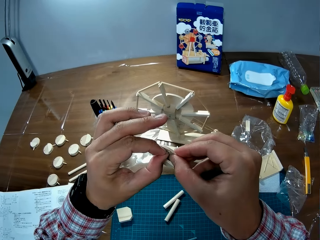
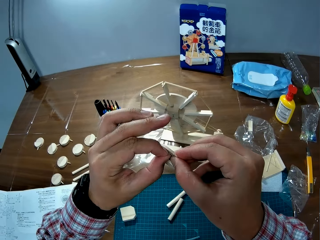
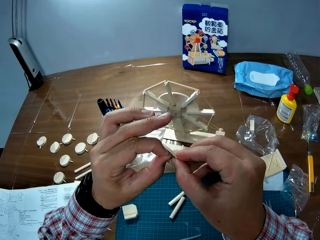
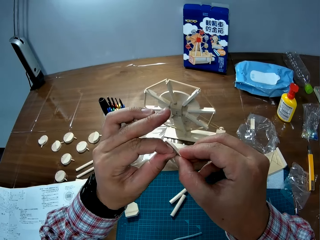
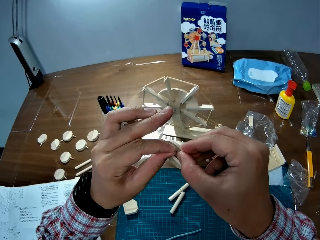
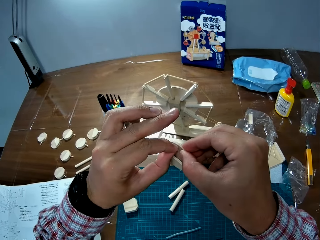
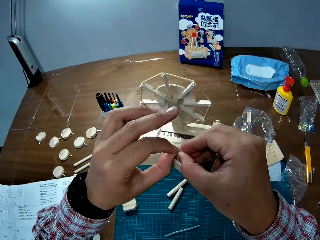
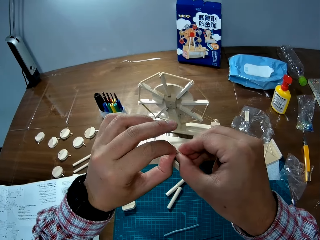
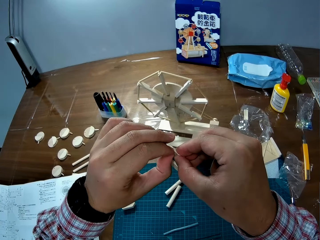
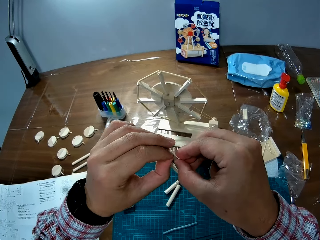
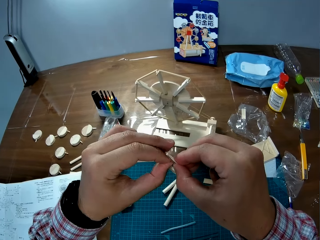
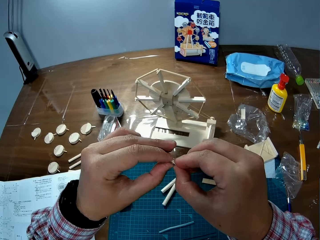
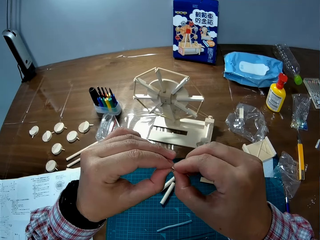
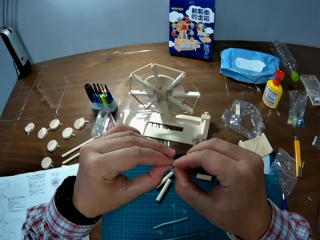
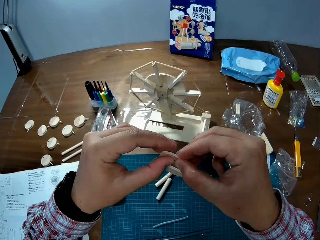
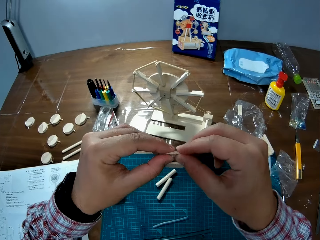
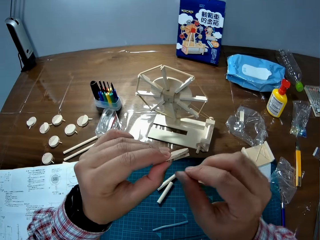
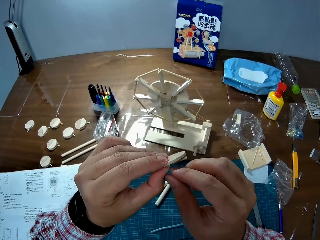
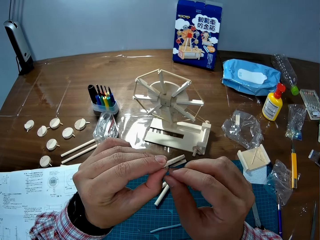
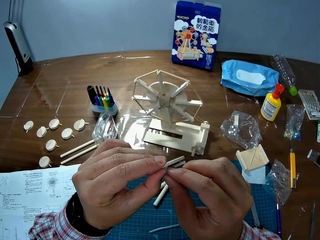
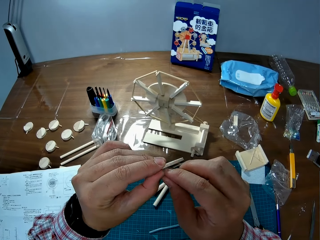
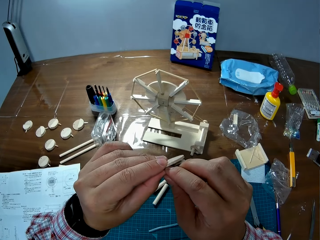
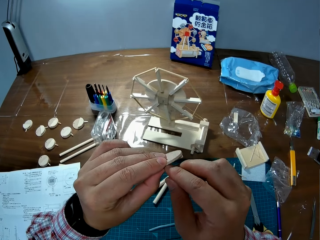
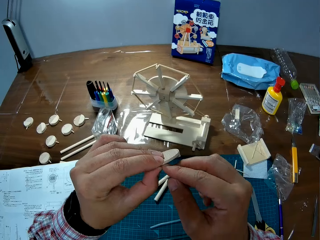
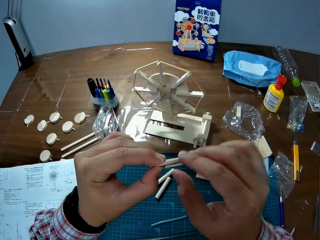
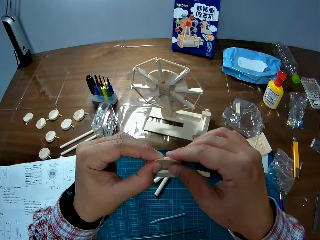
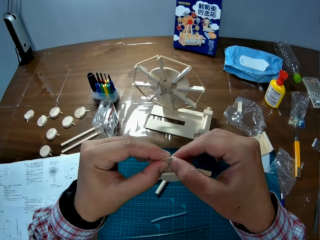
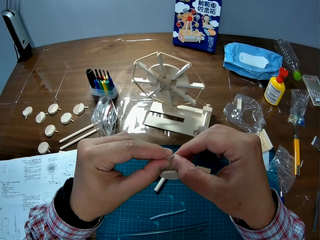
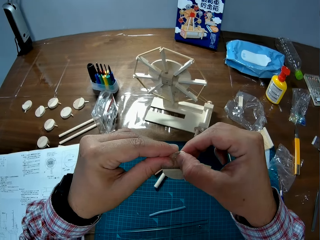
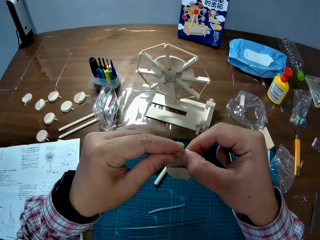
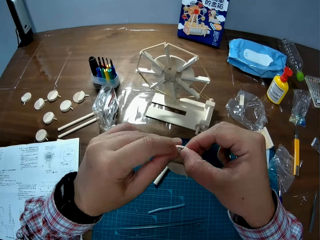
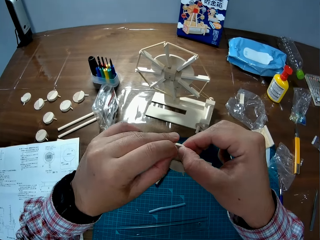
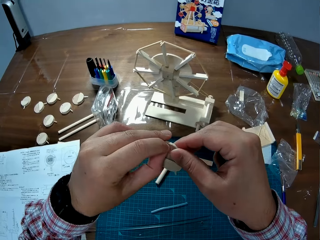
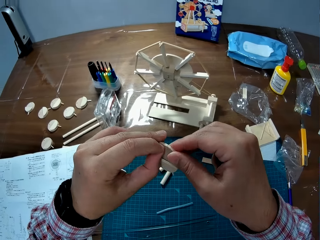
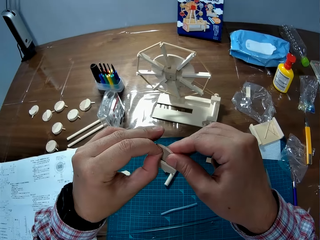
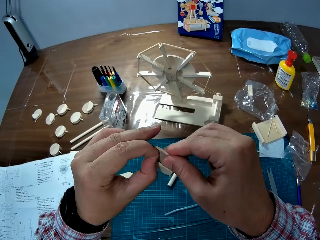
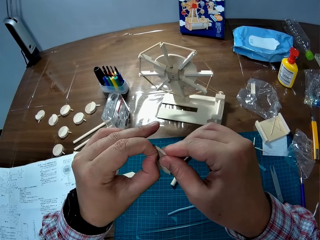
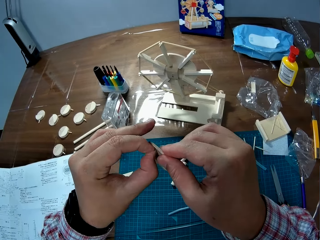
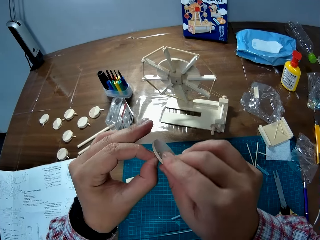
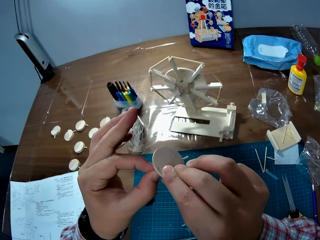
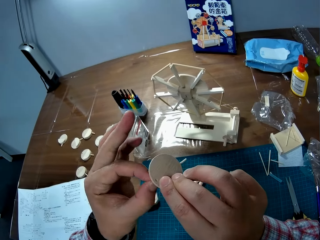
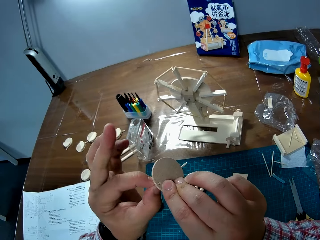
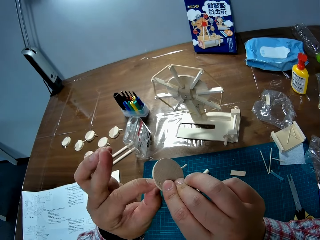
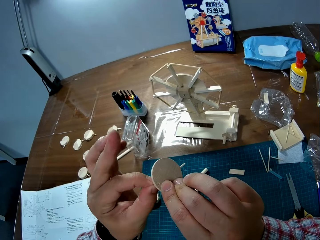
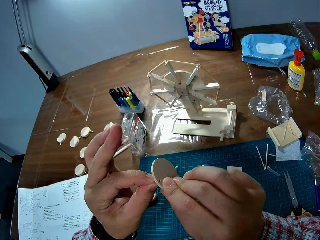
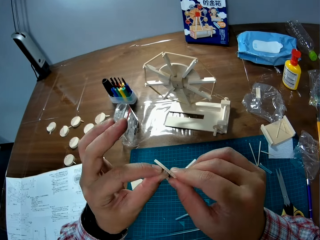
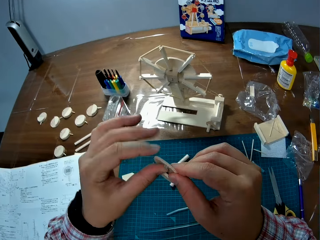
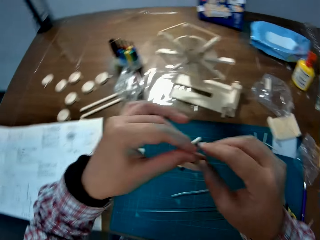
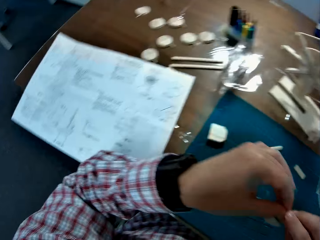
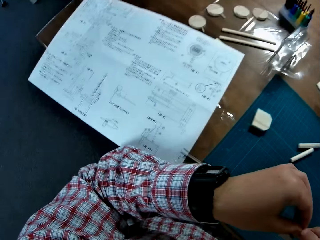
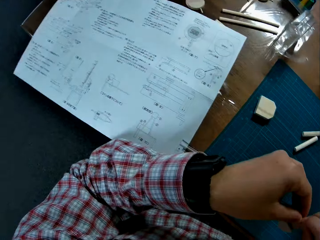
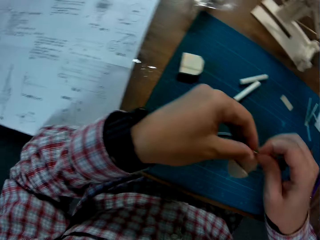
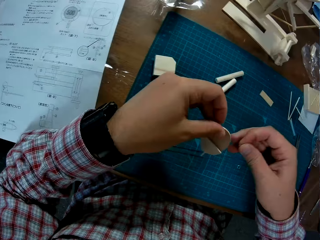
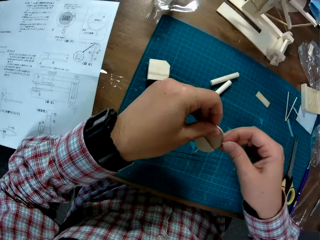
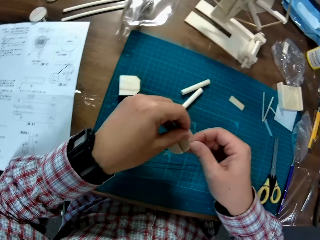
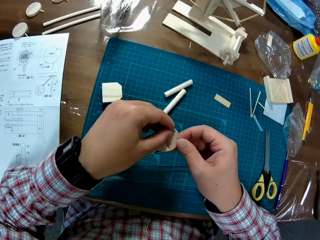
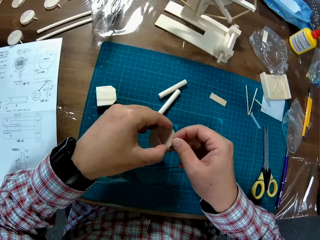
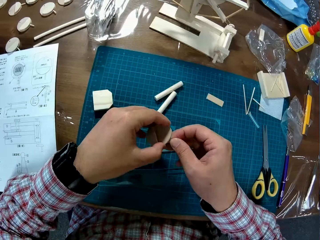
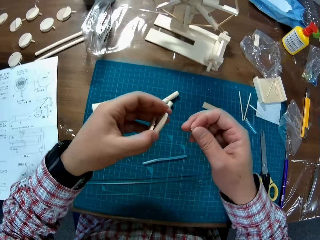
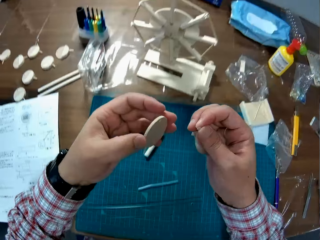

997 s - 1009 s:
The camera wearer puts the straw in a hole in the wood.

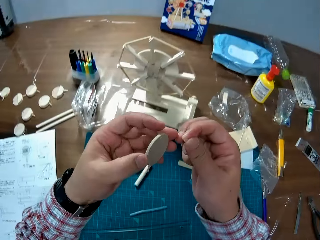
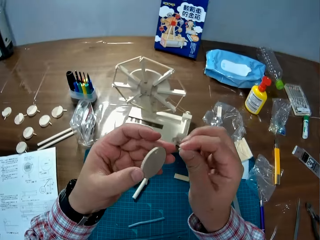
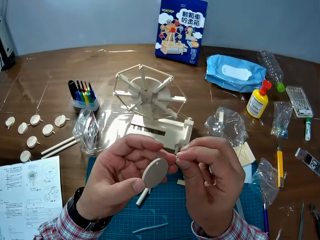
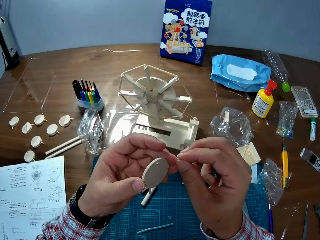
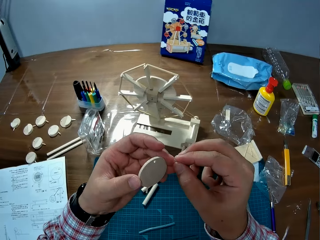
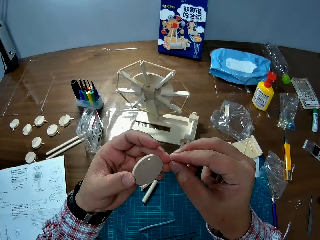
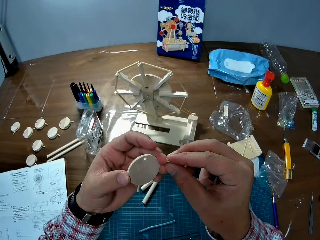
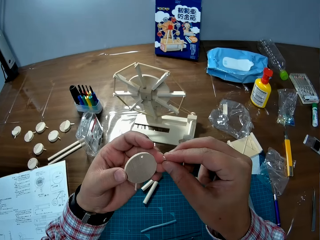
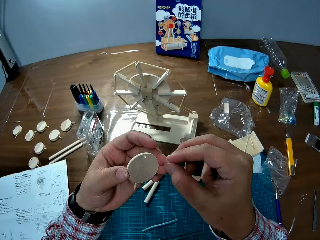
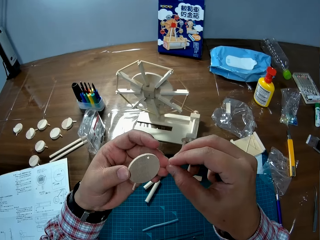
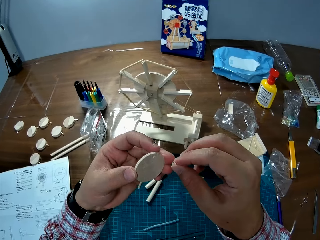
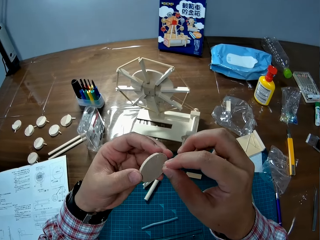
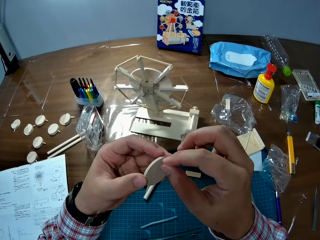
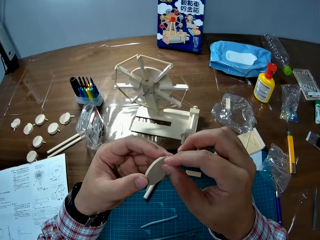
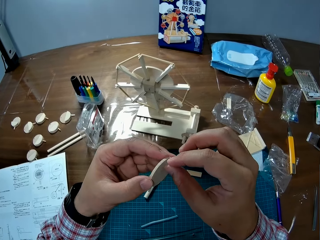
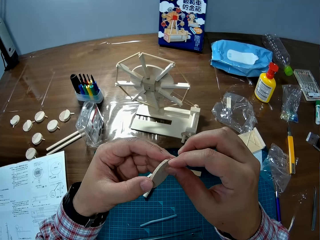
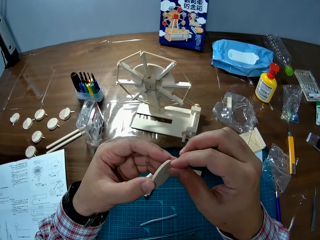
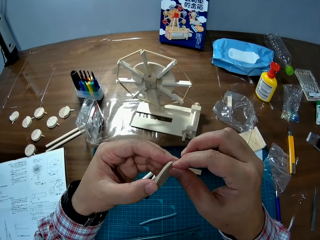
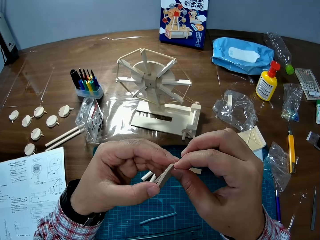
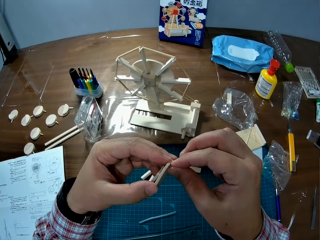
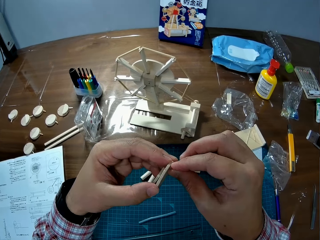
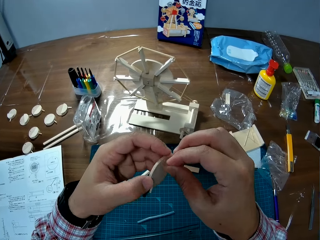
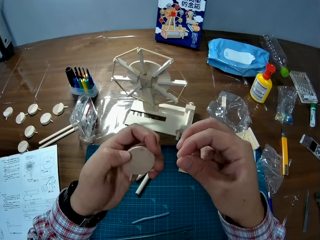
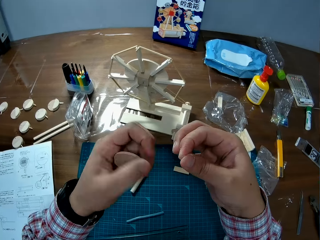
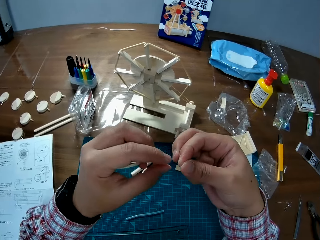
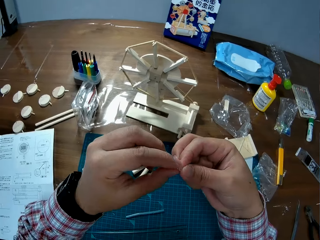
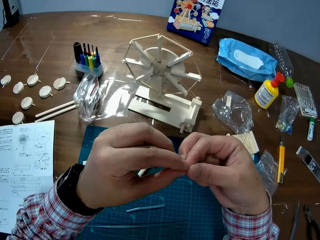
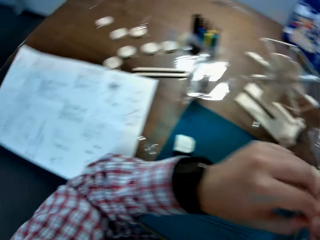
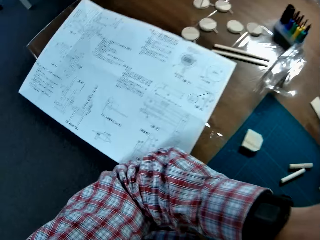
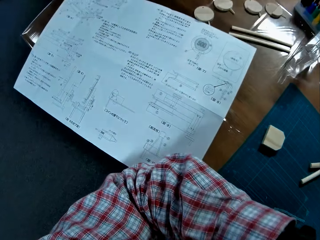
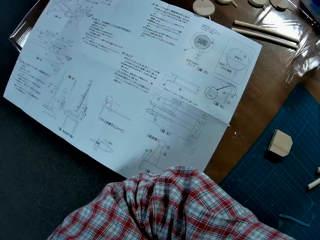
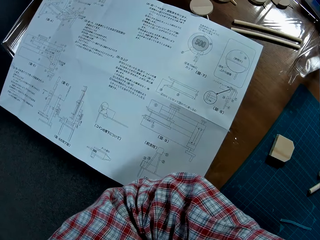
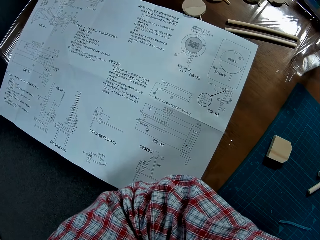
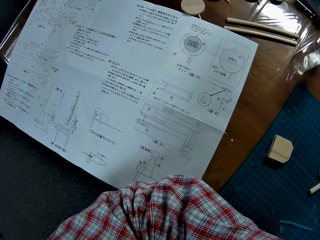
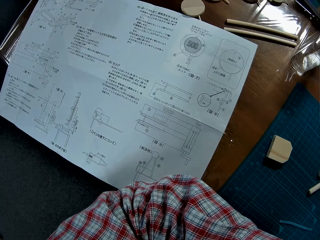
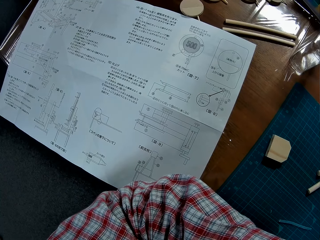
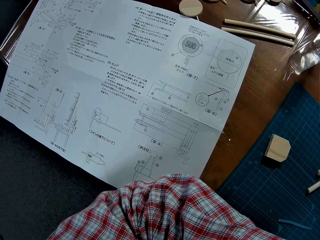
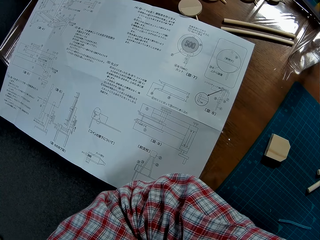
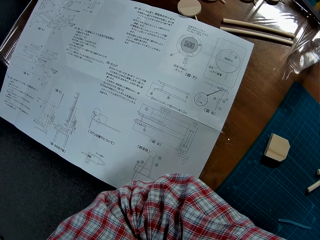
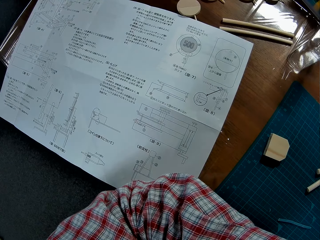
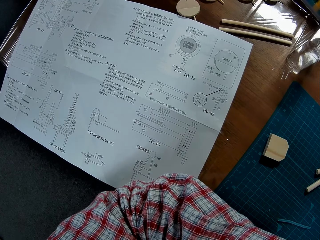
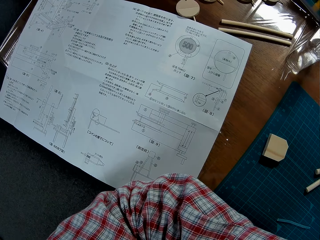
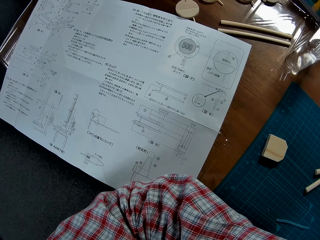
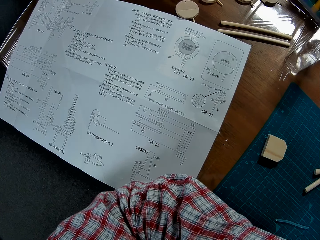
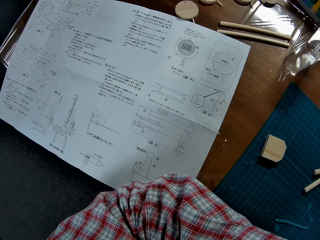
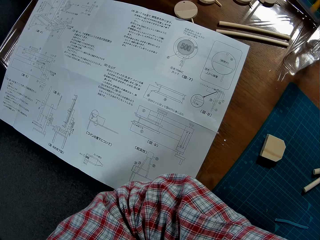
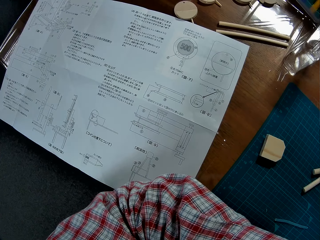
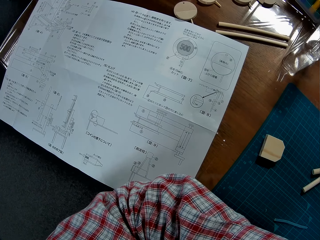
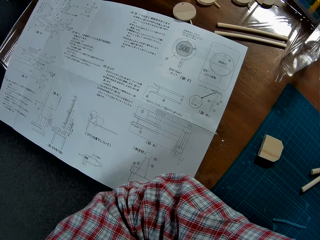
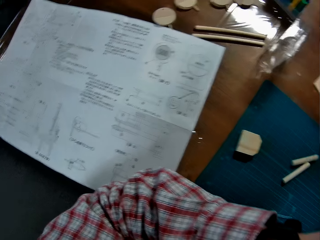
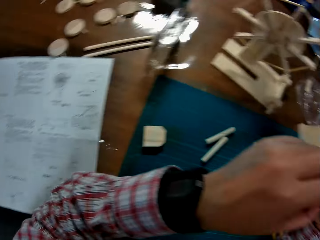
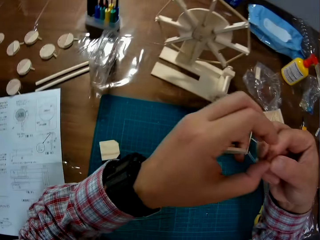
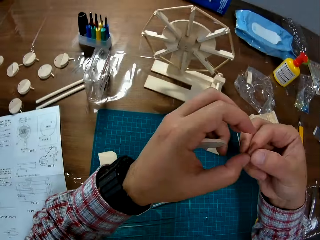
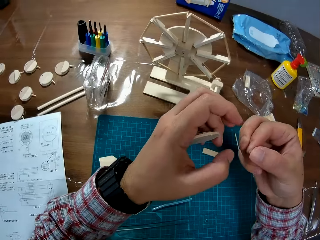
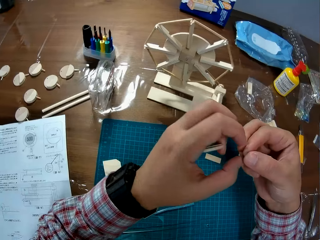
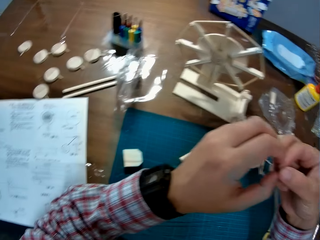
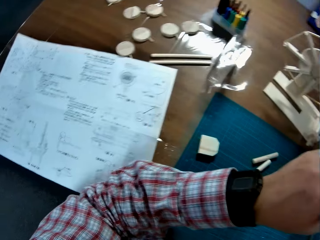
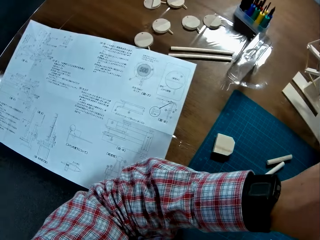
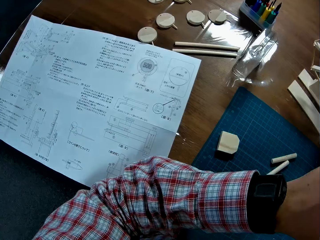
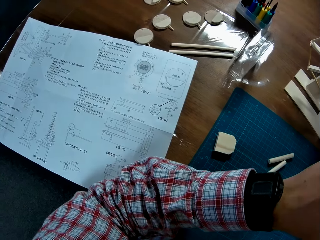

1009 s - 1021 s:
The camera wearer reads from the paper on the table.
